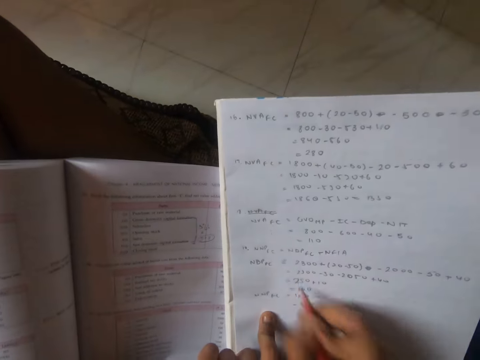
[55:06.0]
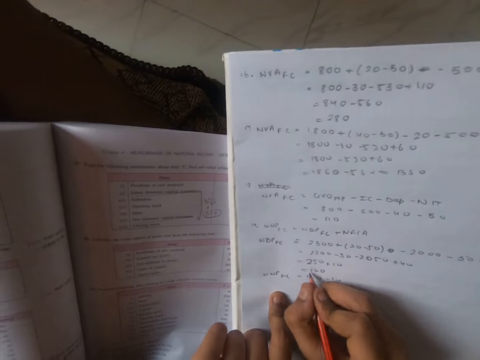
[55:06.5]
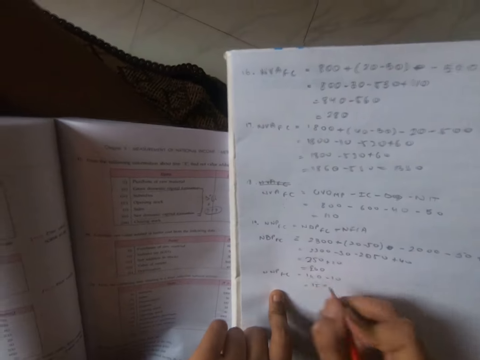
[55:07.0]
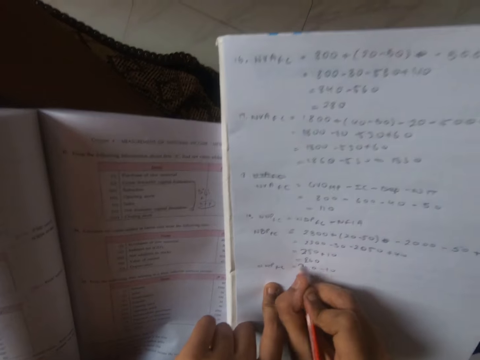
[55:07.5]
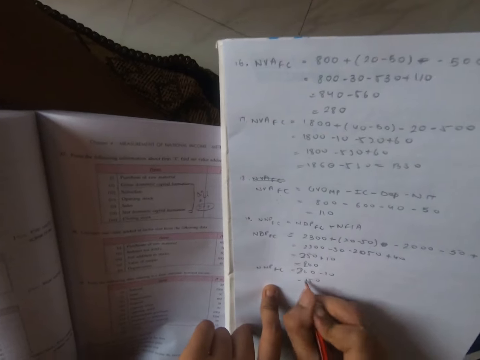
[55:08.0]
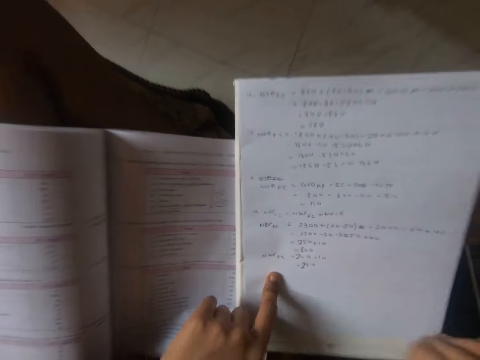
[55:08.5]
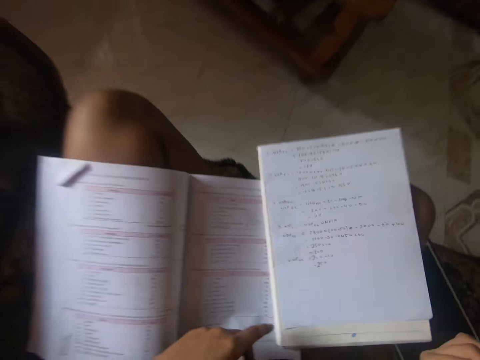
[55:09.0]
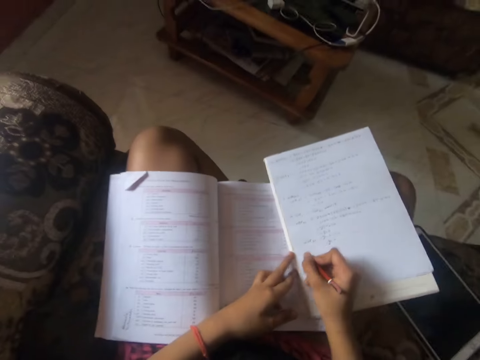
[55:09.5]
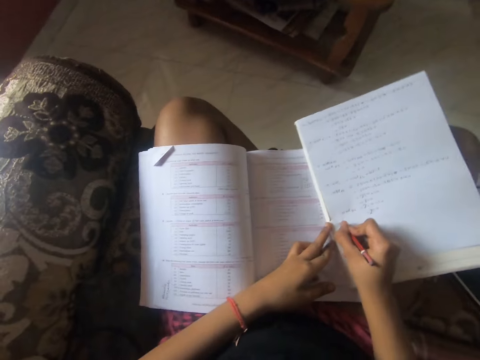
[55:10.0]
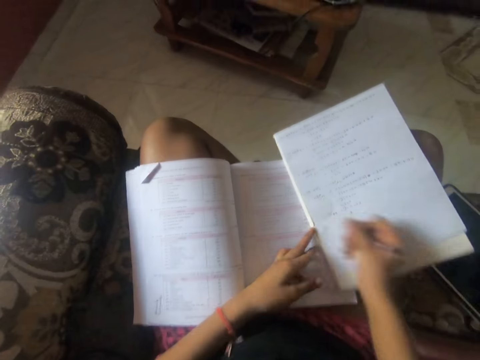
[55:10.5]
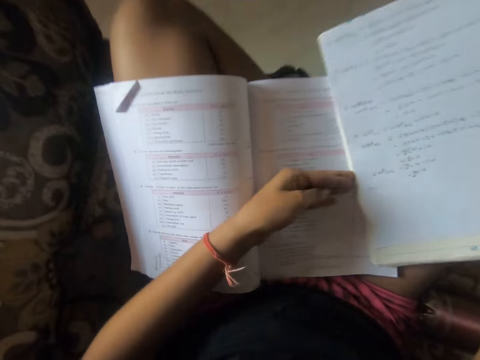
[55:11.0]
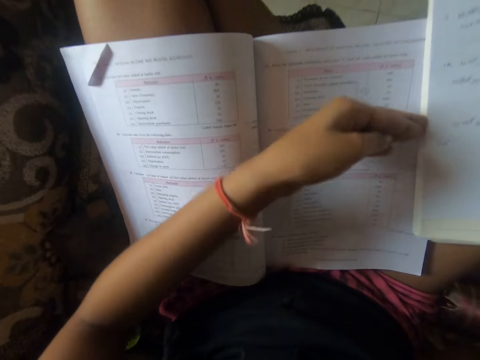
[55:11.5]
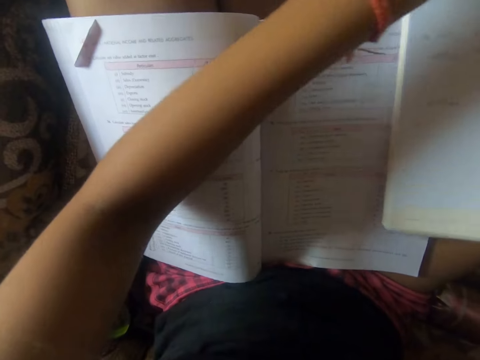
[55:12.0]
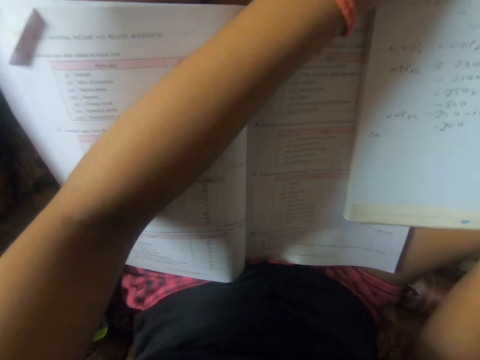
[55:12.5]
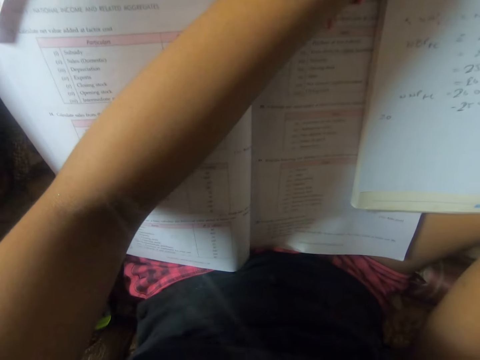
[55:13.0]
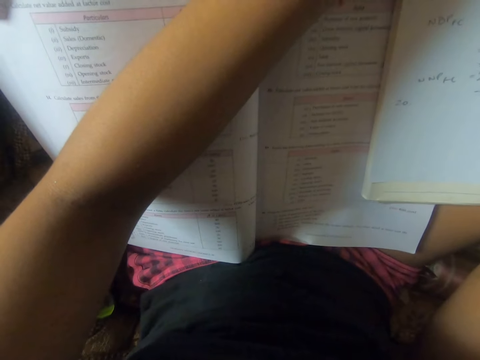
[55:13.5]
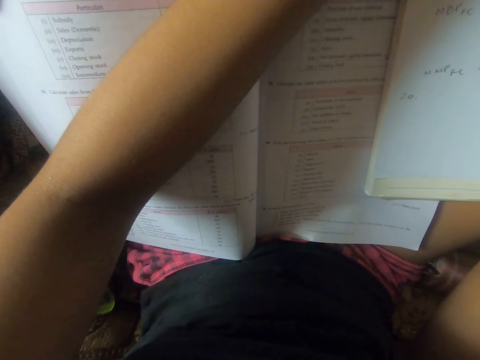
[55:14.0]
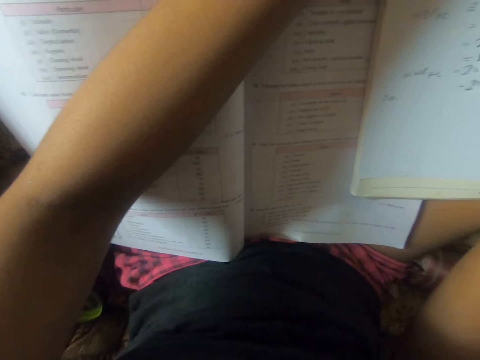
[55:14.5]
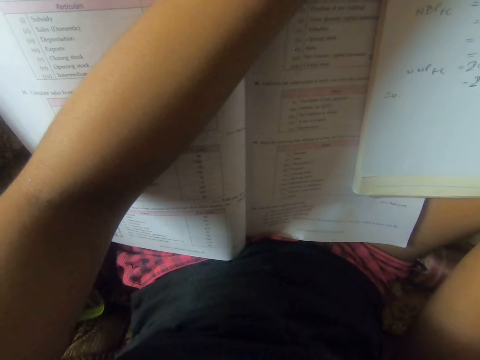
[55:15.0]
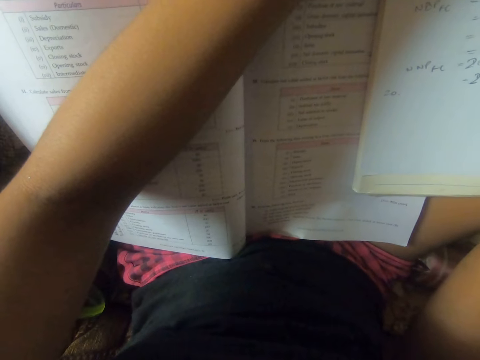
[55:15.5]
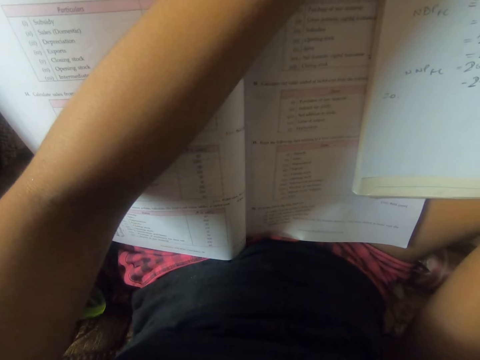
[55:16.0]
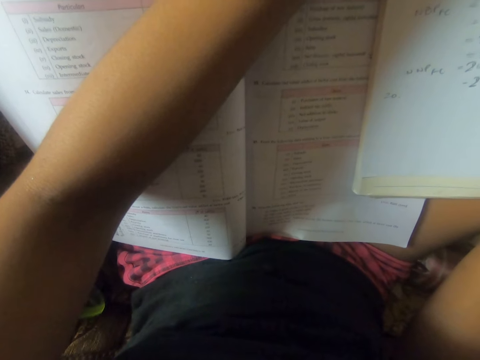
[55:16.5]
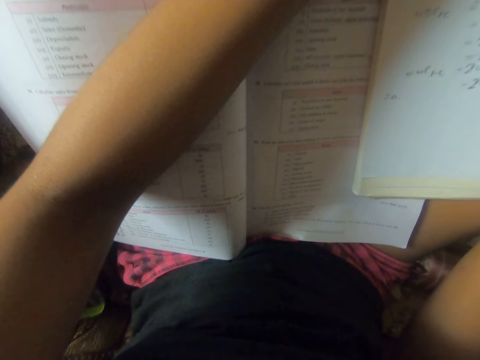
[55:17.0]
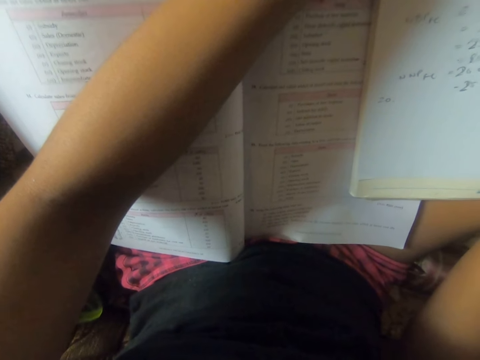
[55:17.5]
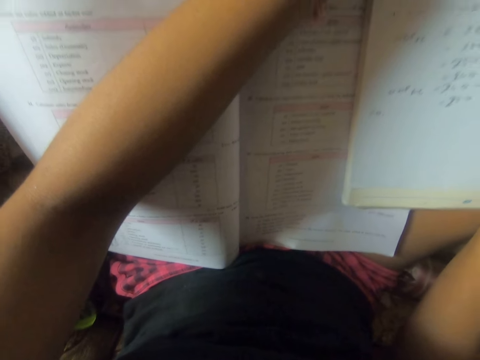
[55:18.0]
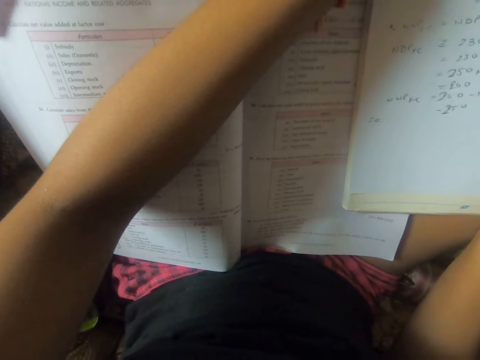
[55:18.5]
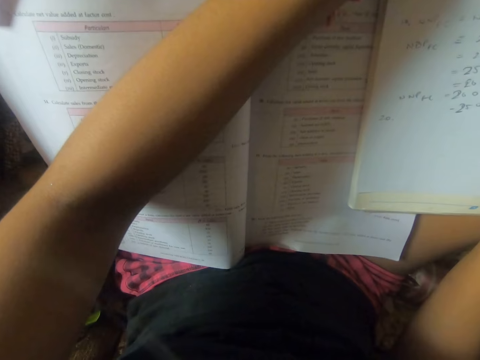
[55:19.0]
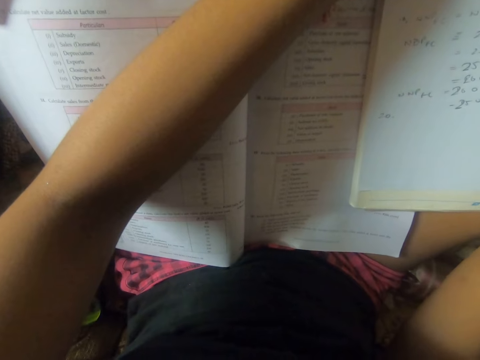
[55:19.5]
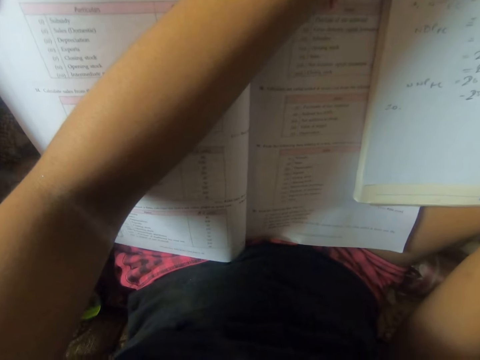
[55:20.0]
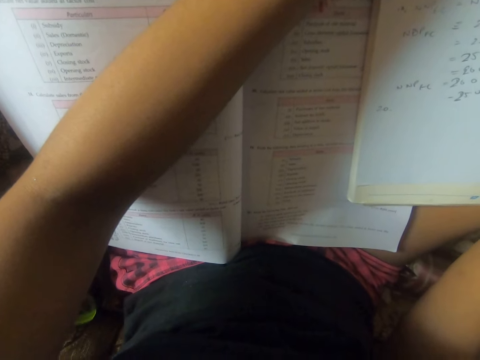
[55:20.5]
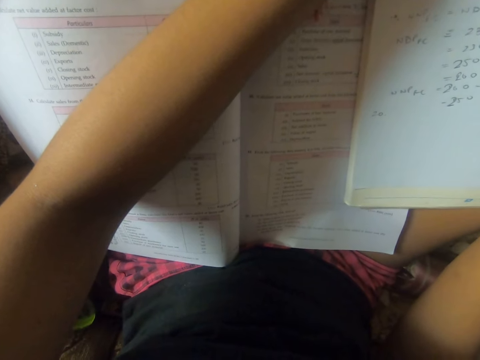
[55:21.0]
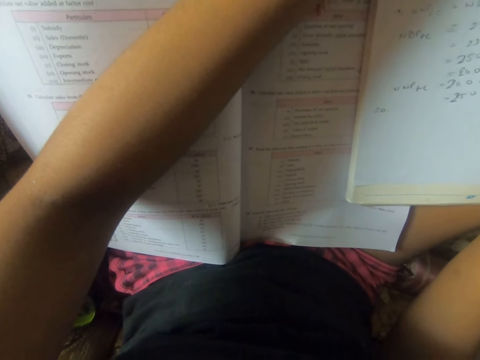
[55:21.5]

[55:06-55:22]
The camera wearer writes on the book or white plain paper with a pencil. They move both hands out of the book. They write on the book with the pencil. They stop writing. They move the book with both hands and hold the book with both hands. They do something with both hands.

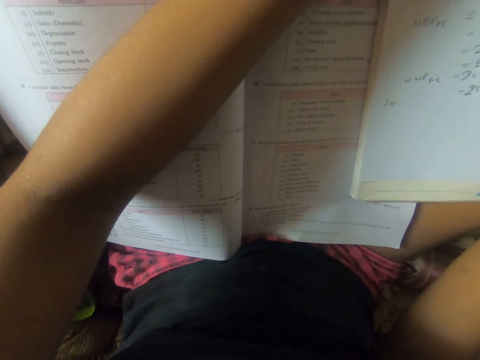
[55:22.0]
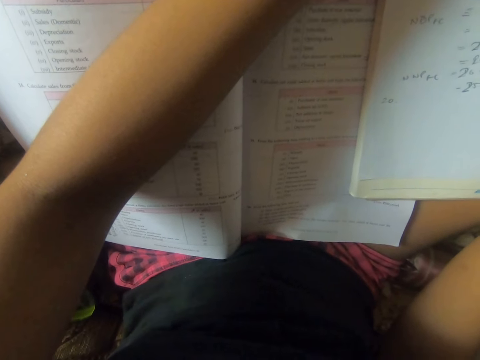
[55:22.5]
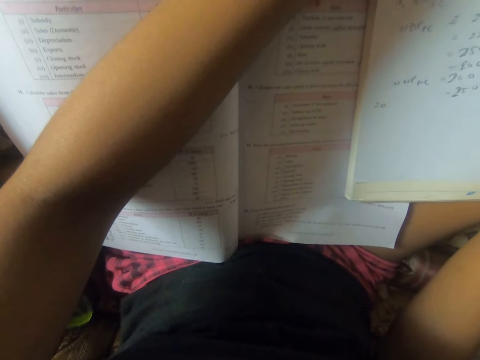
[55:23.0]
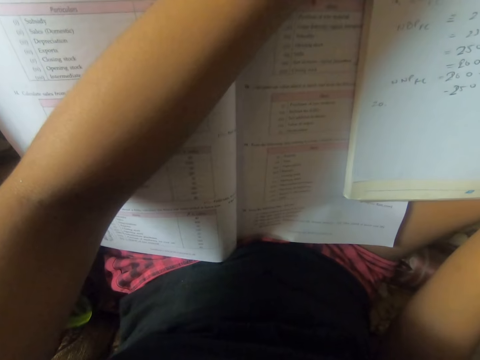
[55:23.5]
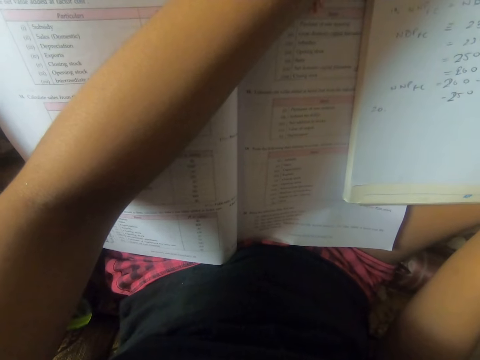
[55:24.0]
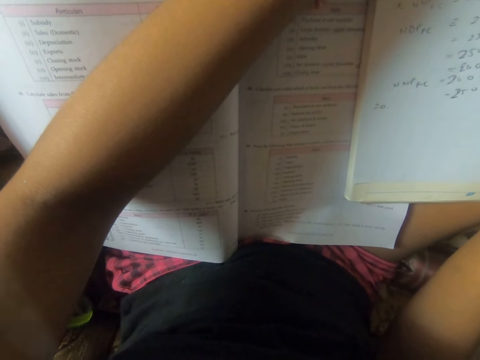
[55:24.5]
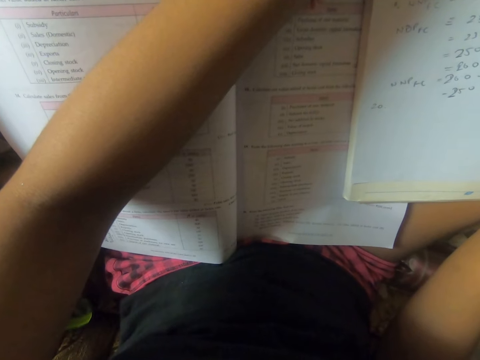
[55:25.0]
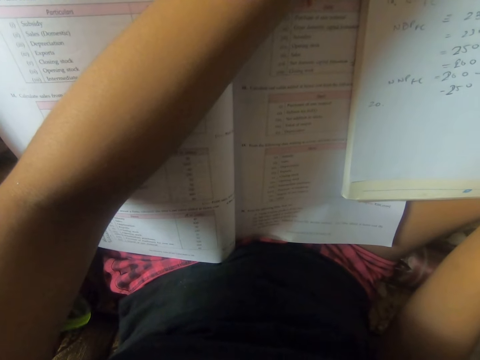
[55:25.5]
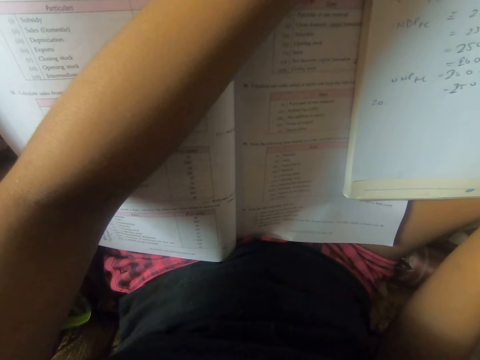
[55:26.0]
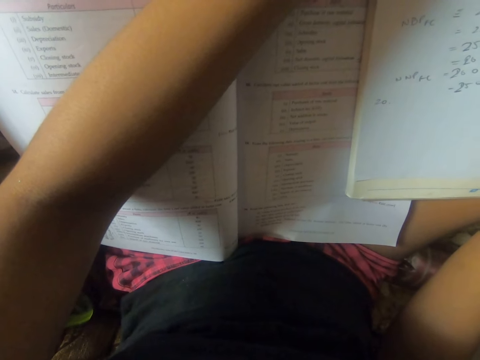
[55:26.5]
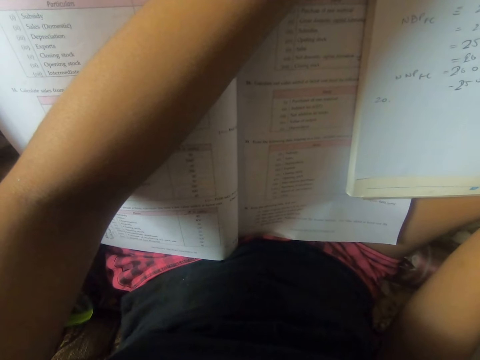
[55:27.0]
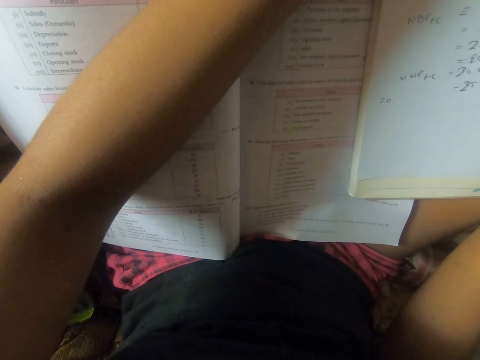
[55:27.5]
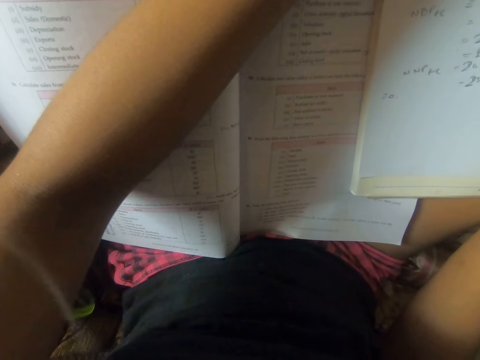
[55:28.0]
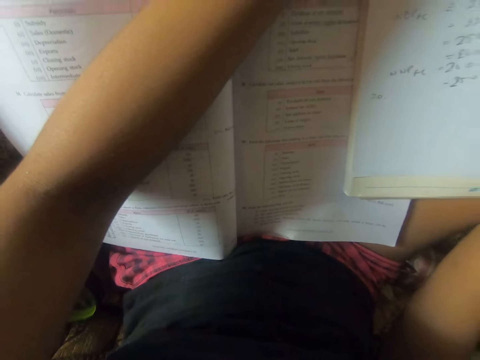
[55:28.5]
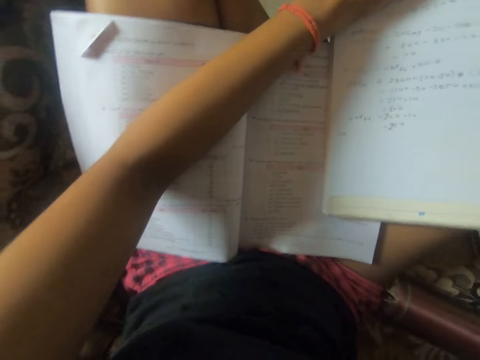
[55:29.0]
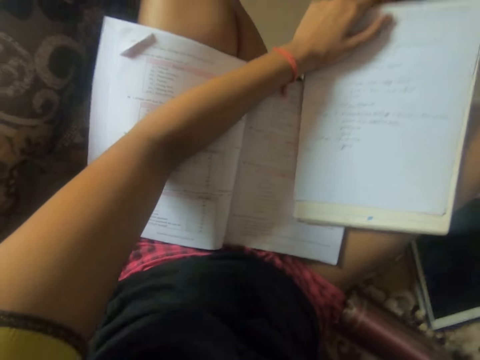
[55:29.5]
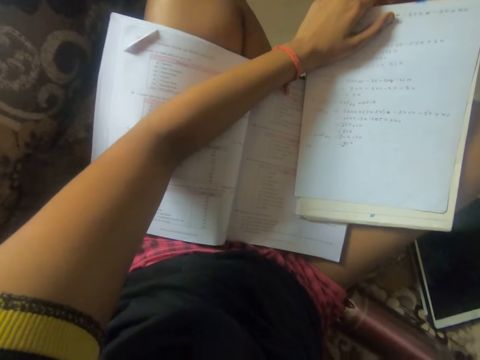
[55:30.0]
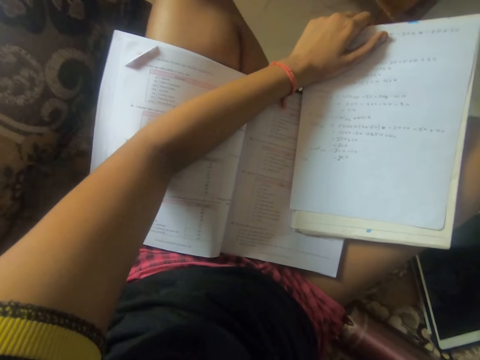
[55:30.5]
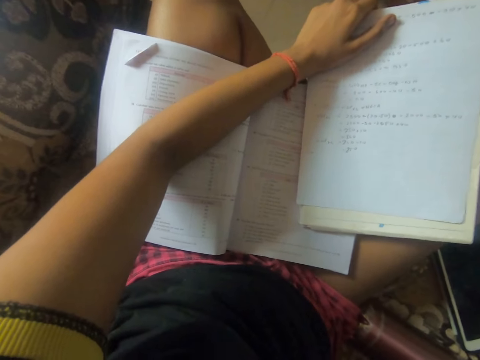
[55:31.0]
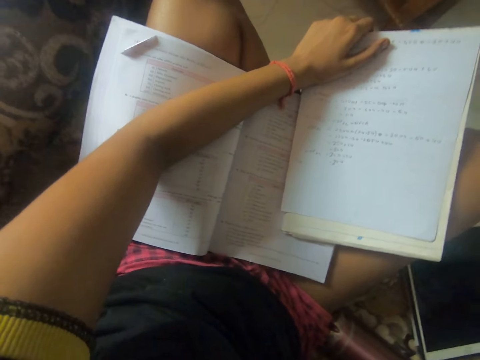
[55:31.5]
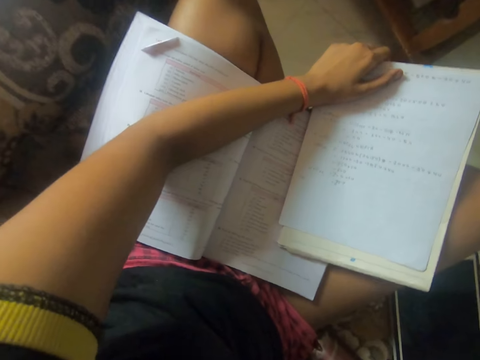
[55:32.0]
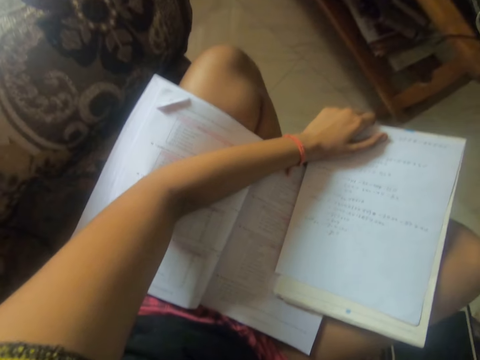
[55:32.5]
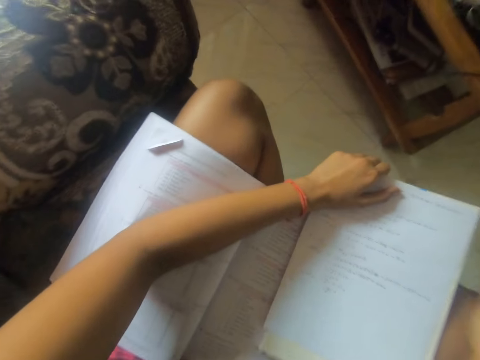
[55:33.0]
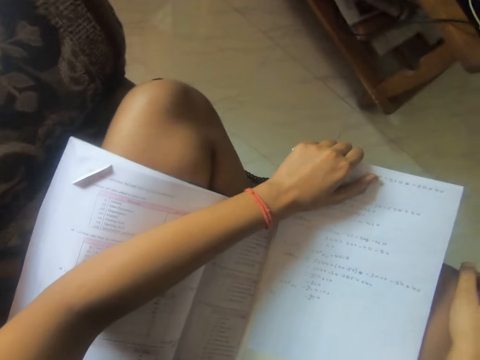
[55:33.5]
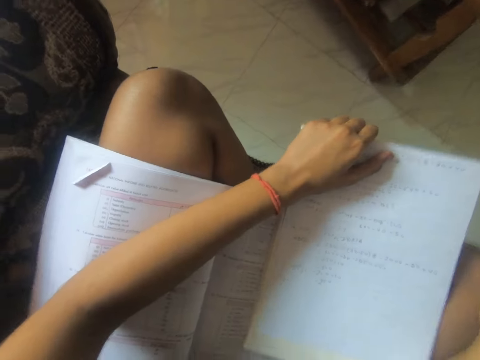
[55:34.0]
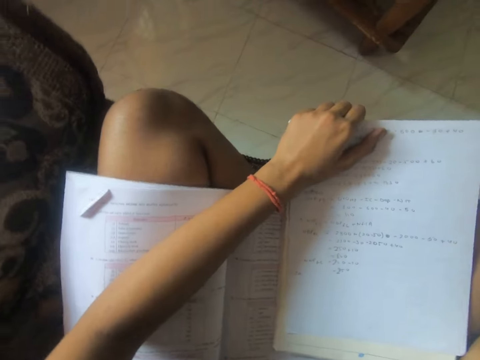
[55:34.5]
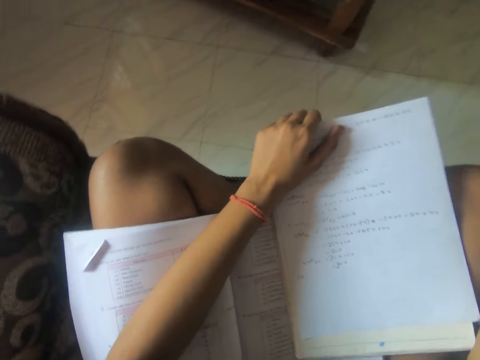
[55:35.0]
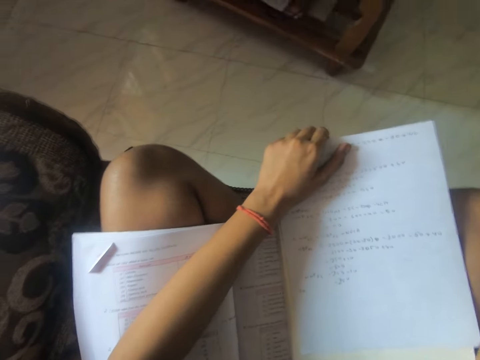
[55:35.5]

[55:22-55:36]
The camera wearer removes the right hand from the book. They do something.
